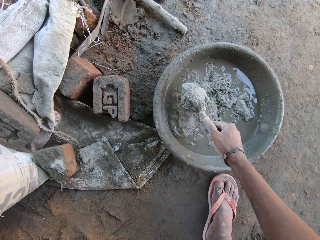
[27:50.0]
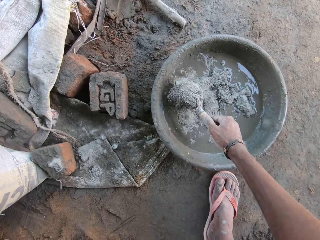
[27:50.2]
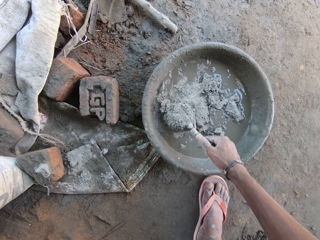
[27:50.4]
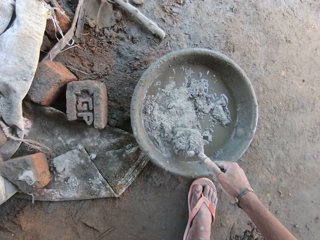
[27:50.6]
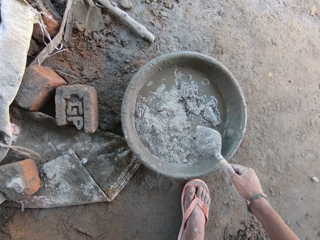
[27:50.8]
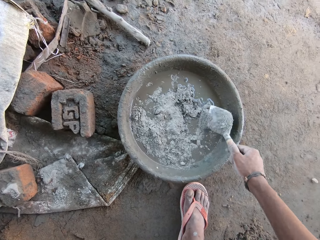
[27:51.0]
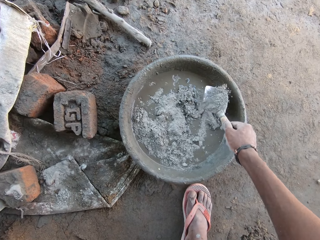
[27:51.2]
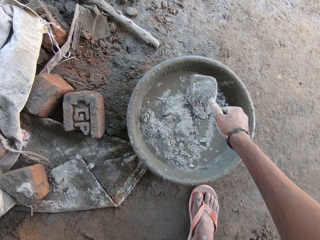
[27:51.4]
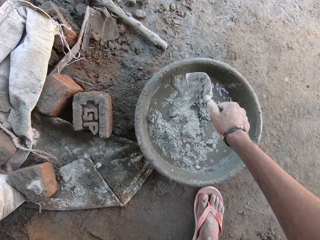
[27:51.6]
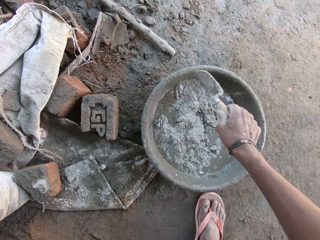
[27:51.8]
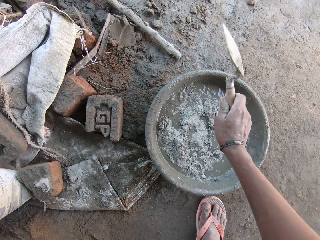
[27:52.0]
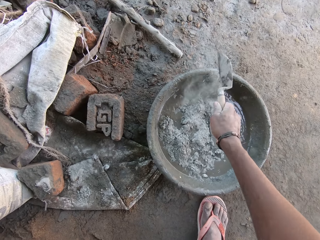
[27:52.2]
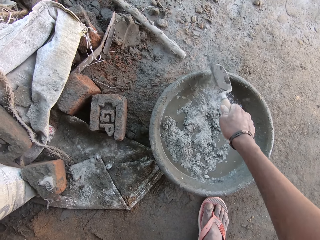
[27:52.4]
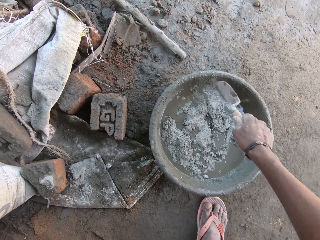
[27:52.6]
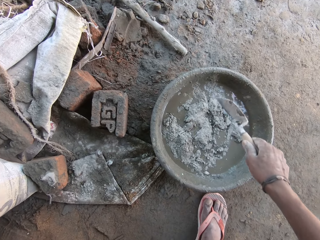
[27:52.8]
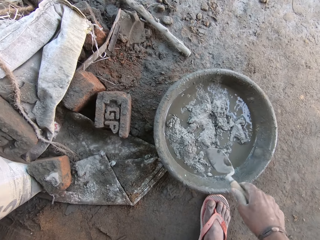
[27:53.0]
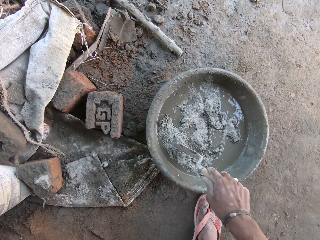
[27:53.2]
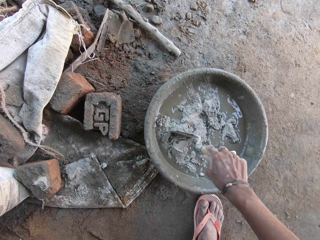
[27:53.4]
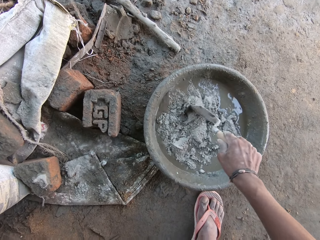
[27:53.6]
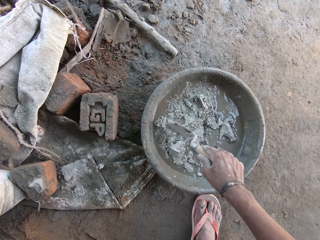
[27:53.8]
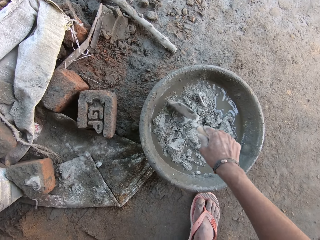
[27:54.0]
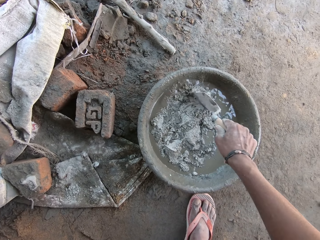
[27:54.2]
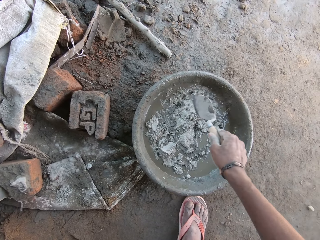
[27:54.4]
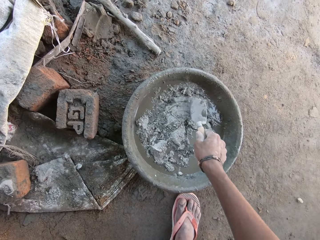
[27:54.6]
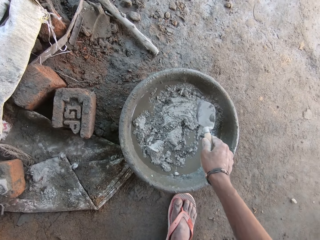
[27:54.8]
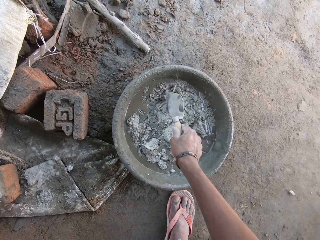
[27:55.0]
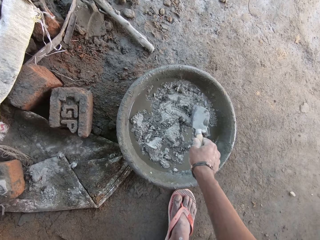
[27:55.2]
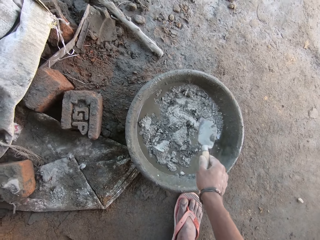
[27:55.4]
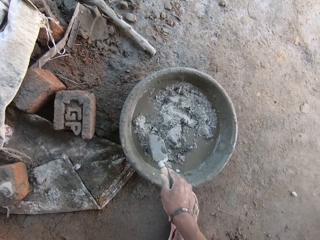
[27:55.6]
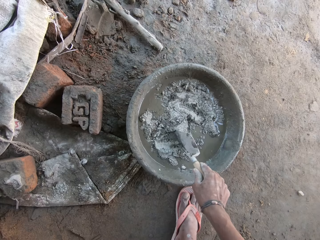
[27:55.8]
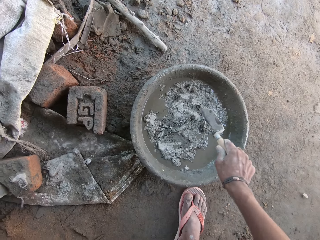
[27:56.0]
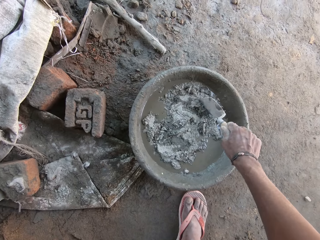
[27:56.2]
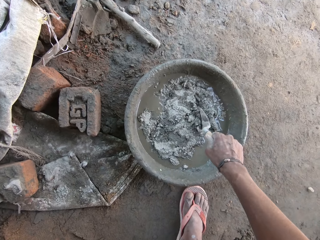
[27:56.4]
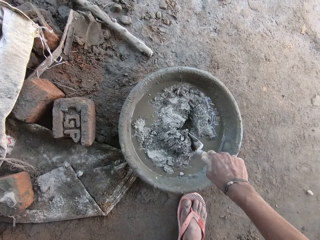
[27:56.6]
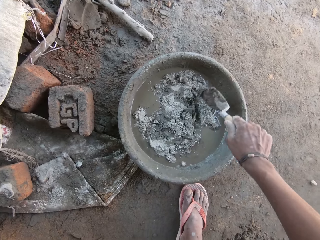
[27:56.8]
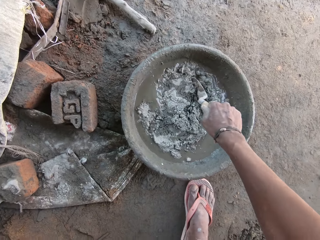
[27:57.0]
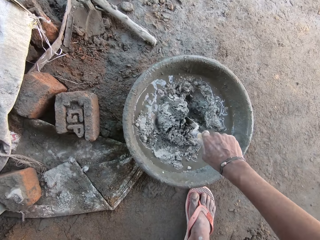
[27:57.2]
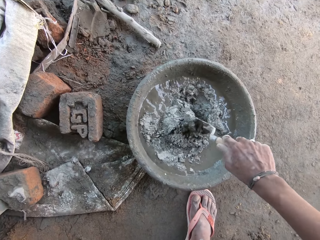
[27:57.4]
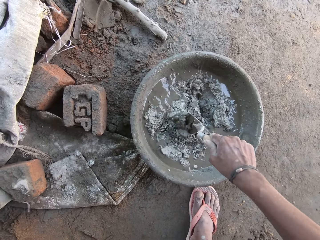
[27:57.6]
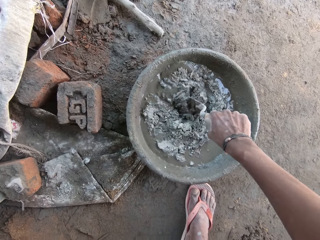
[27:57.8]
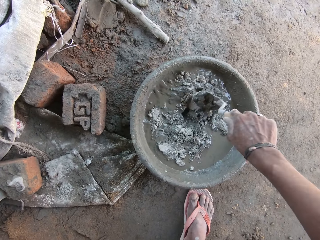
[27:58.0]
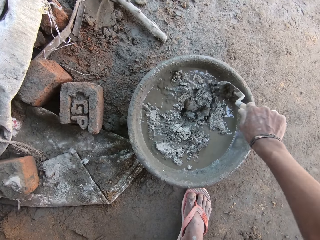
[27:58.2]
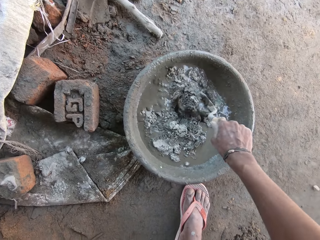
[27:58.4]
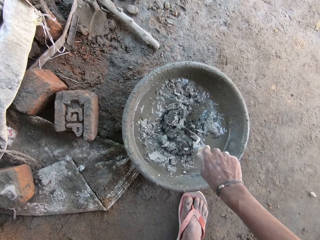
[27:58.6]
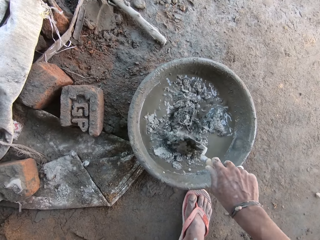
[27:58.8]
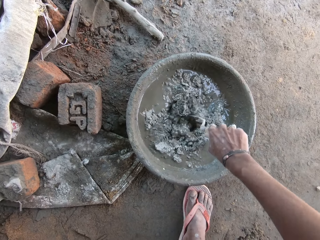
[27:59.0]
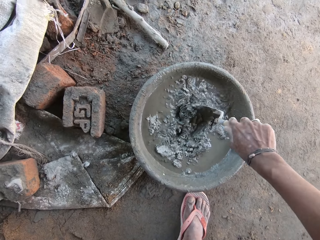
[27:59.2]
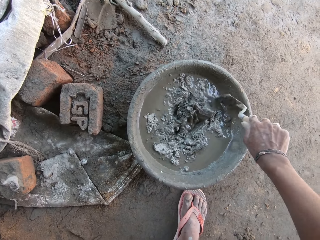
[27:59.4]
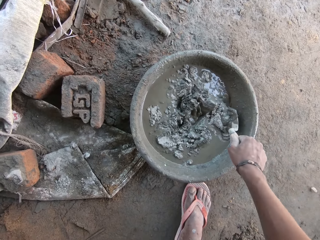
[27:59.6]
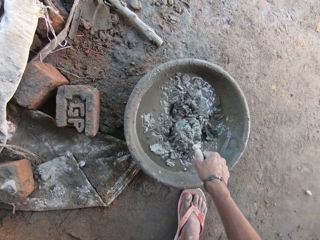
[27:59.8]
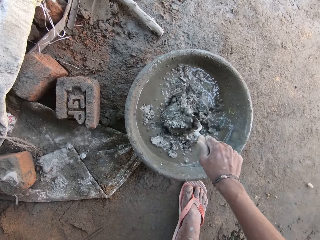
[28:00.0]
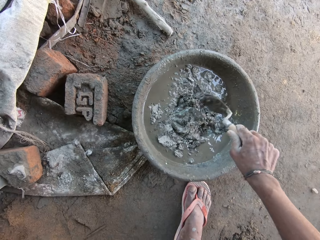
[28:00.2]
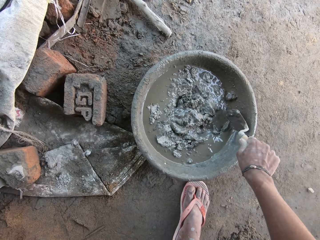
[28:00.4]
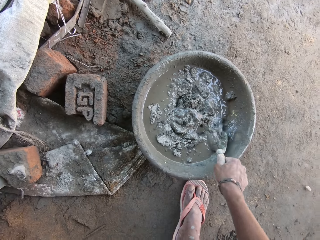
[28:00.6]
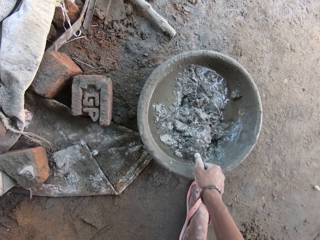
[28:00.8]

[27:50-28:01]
The camera wearer hits the cement pan with the trowel in his right hand. He mixes the cement and water in the cement pan with the trowel in his right hand.

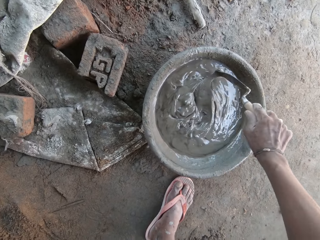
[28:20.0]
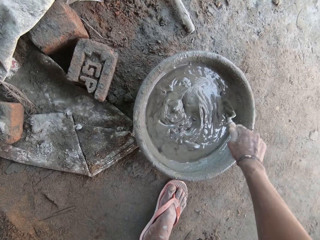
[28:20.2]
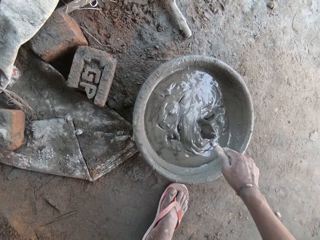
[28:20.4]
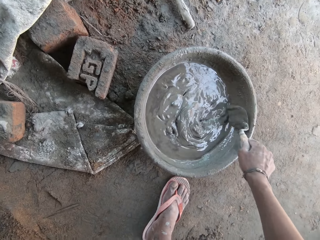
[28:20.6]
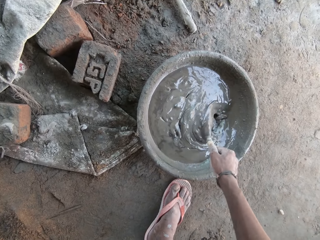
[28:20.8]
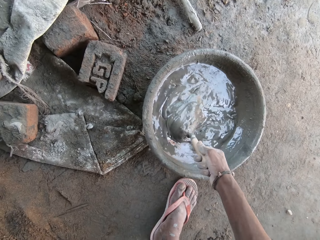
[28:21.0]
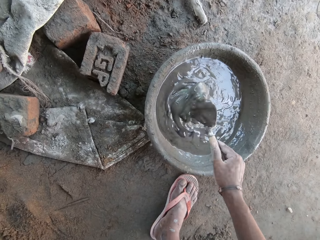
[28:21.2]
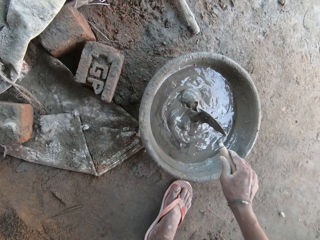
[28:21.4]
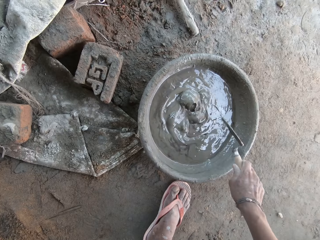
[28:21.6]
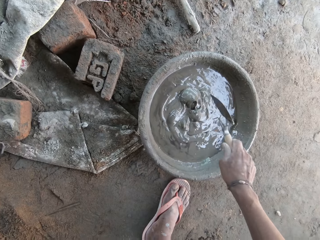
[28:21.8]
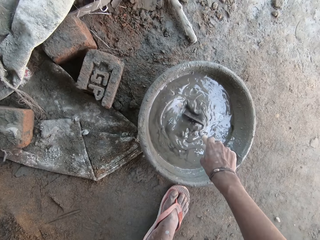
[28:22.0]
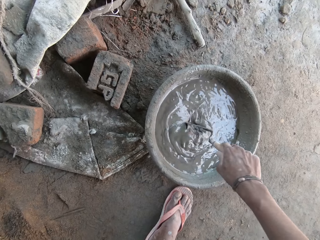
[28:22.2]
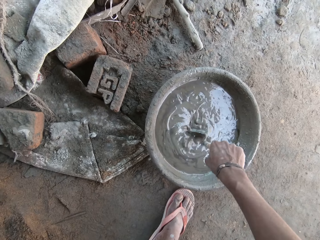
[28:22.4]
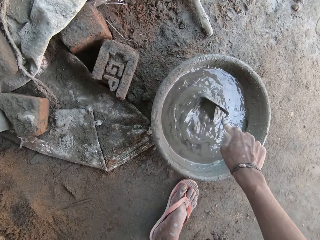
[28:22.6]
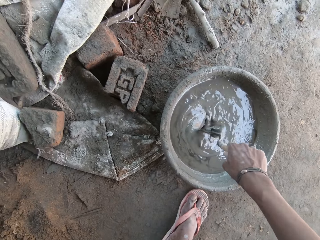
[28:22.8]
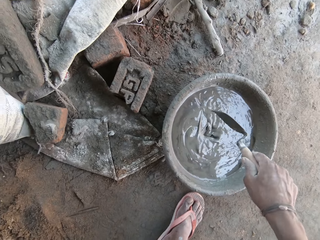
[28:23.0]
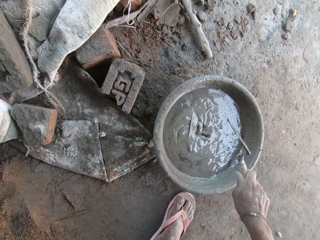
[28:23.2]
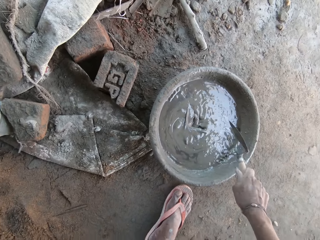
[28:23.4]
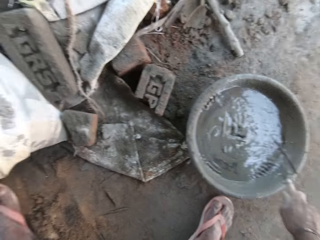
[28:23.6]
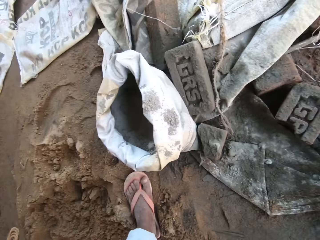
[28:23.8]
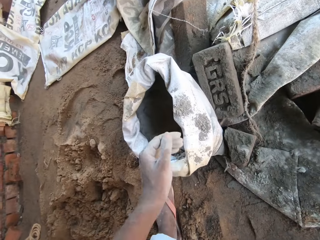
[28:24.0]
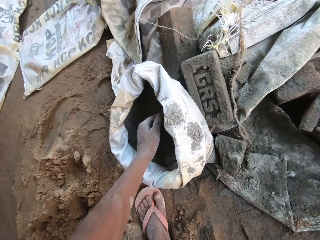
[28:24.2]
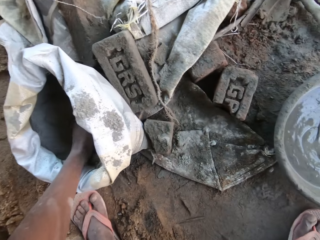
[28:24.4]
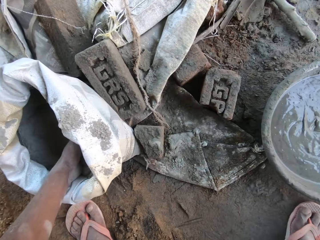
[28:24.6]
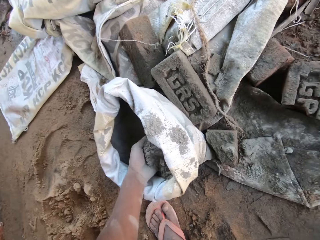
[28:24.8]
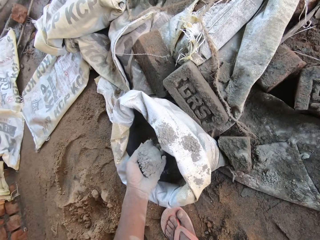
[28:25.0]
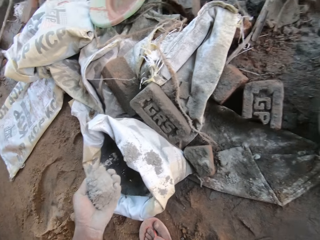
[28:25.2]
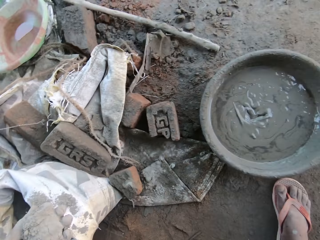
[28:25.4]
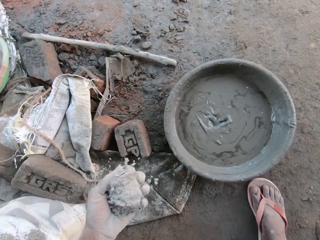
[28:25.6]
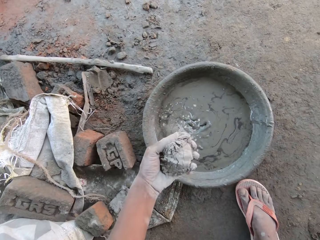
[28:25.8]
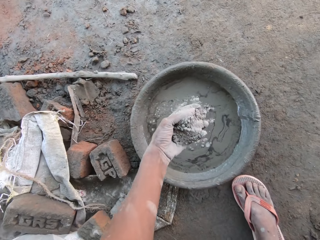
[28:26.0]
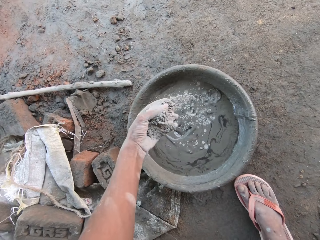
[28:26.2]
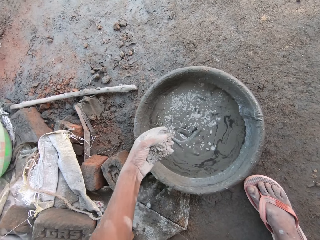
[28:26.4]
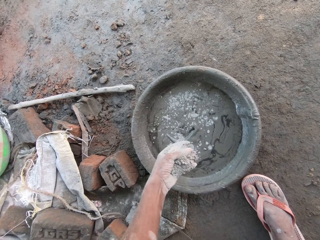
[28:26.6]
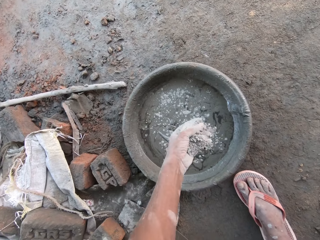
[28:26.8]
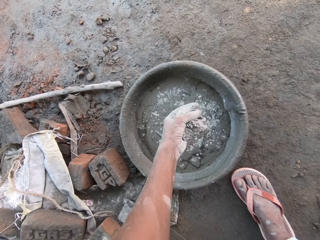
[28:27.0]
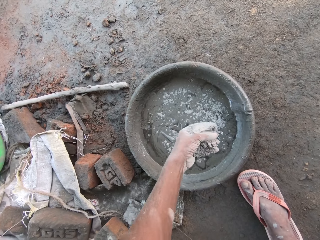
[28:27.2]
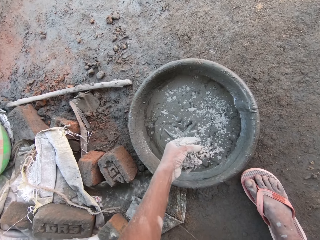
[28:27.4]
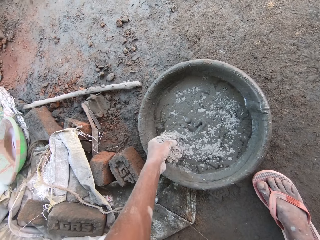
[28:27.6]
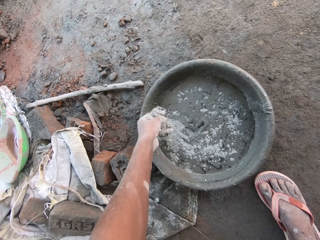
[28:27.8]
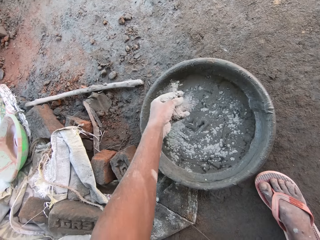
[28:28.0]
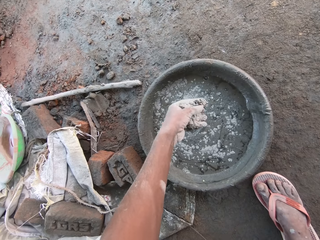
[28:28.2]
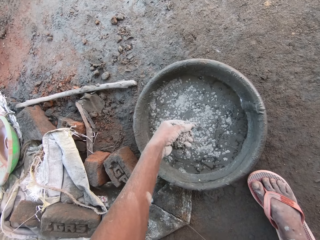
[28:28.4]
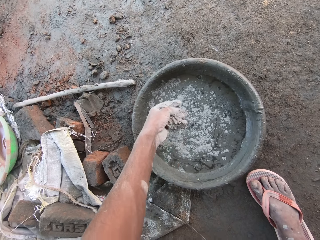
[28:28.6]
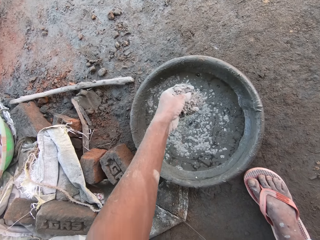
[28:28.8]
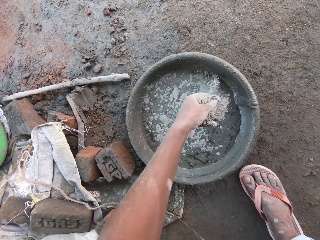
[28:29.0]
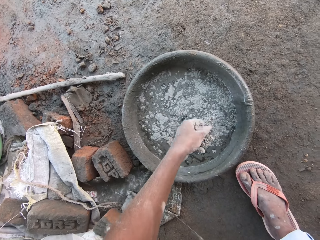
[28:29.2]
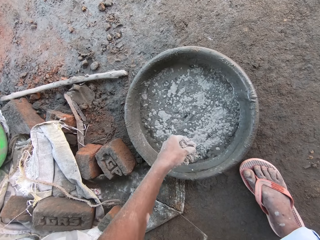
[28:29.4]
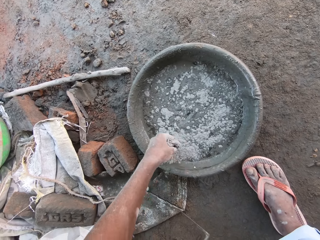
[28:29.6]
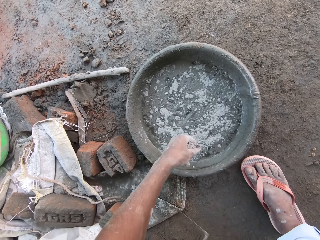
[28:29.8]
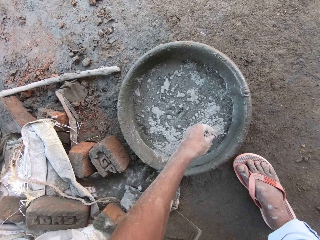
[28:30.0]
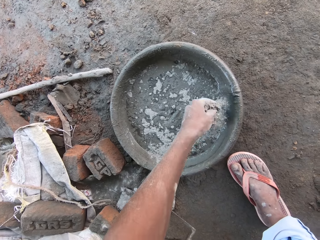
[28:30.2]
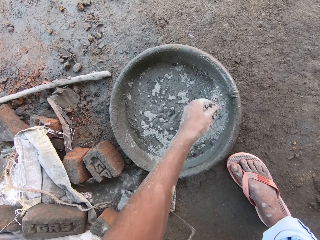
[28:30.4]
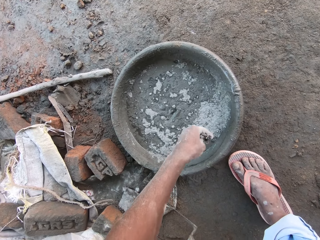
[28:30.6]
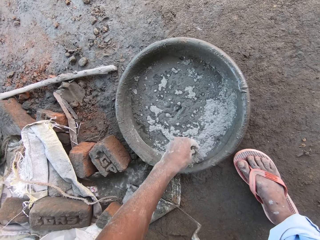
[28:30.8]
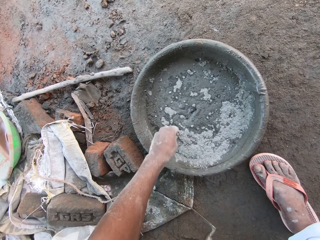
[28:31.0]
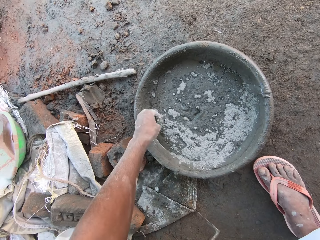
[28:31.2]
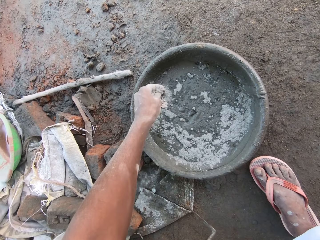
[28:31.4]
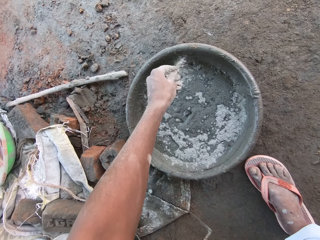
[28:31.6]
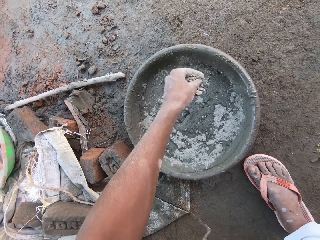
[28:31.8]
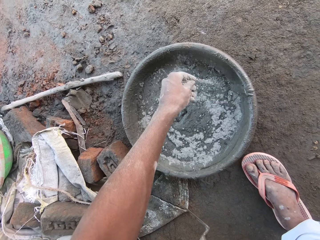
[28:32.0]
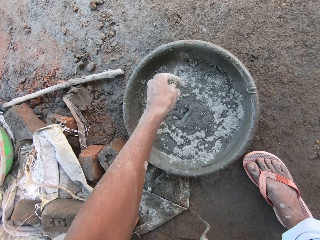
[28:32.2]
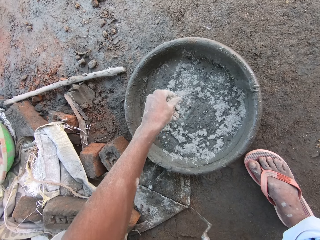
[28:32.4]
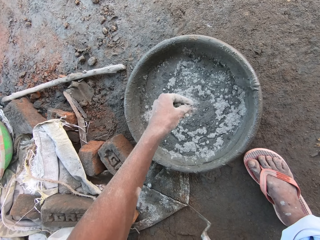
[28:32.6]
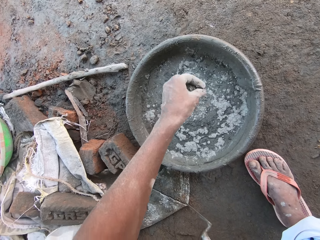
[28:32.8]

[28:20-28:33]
The camera wearer hits the cement pan with the trowel in his right hand. He hits the cement pan with the trowel in his right hand again. He transfers cement from the bag to the cement pan with his left hand.
